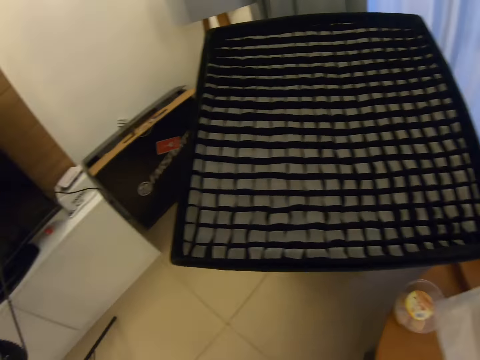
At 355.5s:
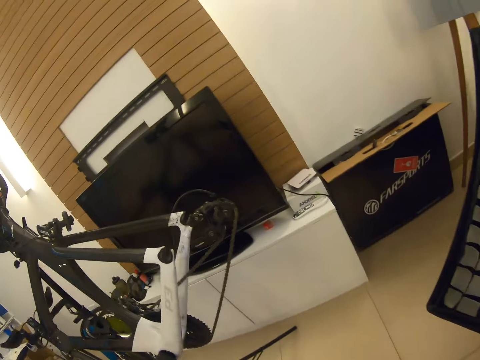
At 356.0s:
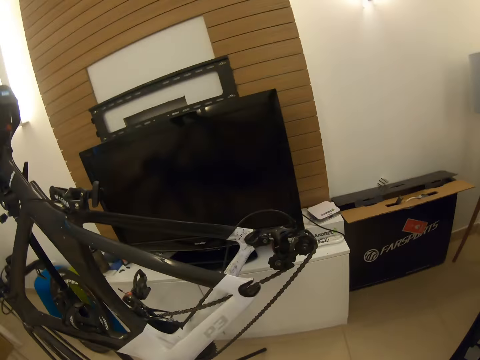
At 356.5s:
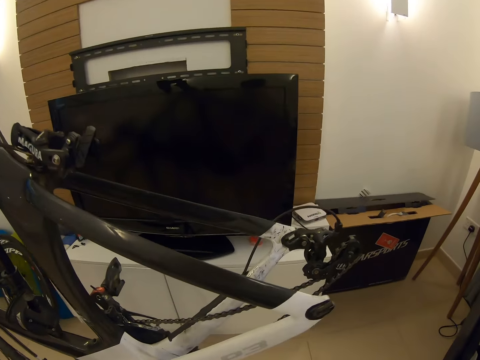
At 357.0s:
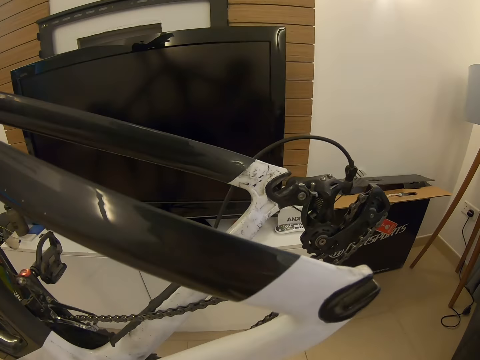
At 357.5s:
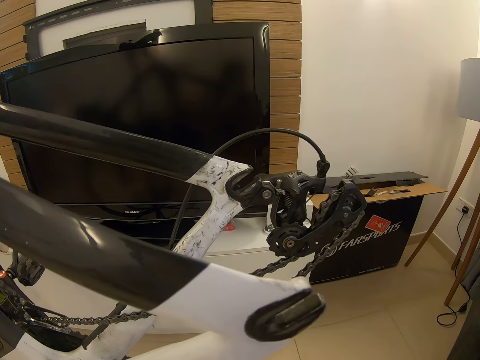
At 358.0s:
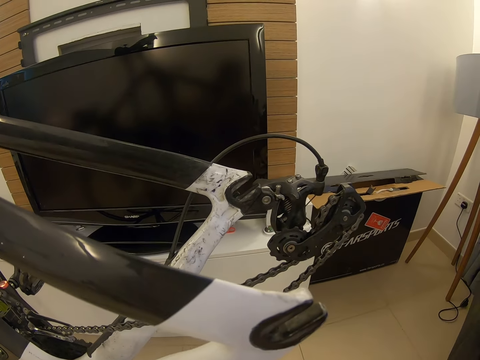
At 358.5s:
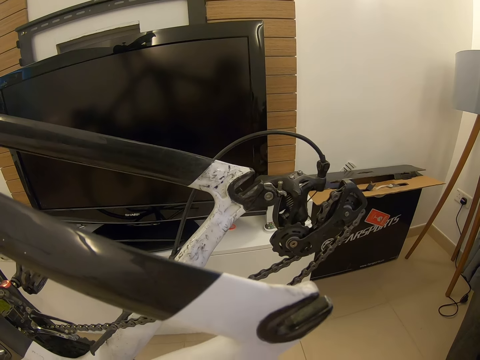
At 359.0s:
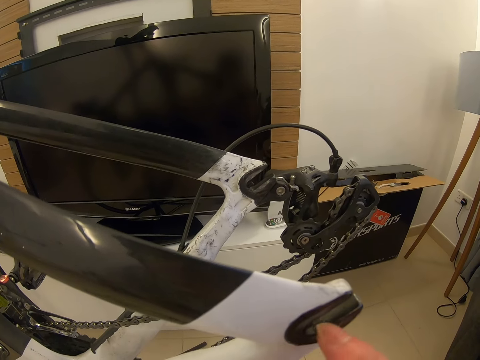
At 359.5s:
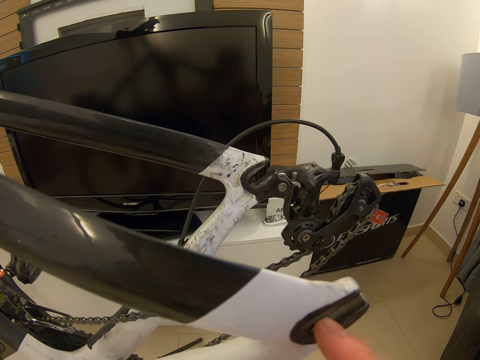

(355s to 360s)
The camera wearer touches the bicycle.

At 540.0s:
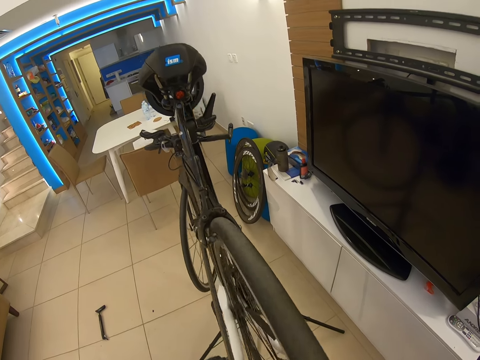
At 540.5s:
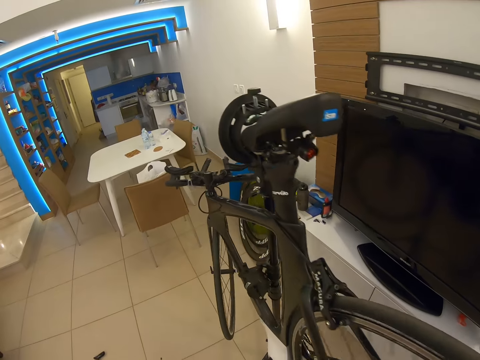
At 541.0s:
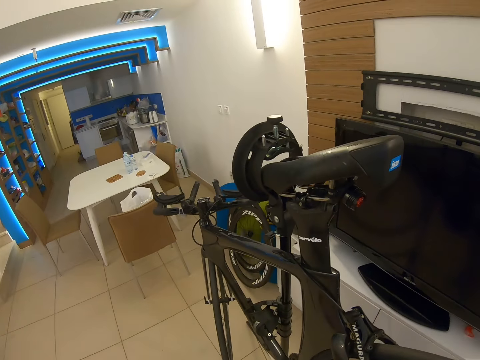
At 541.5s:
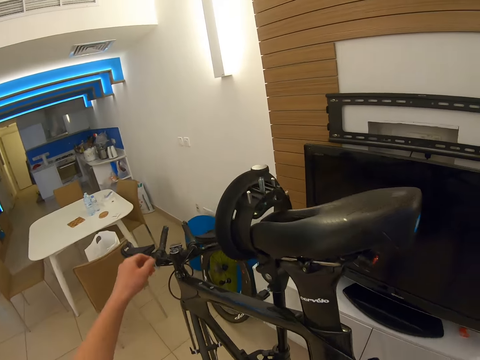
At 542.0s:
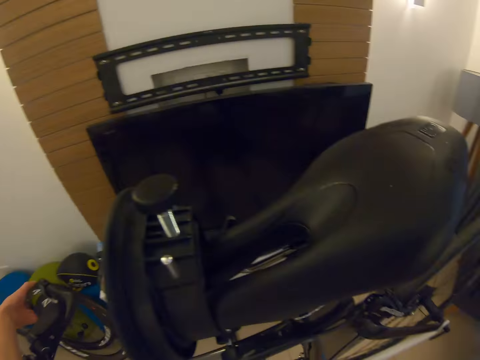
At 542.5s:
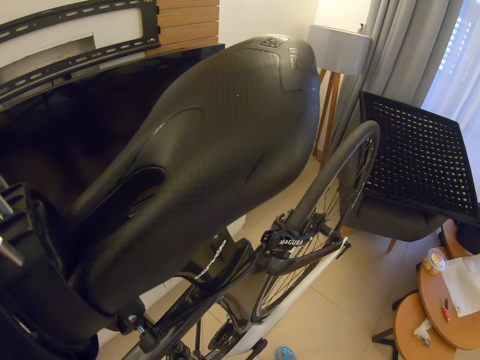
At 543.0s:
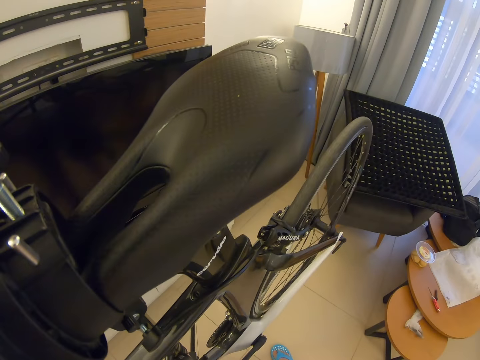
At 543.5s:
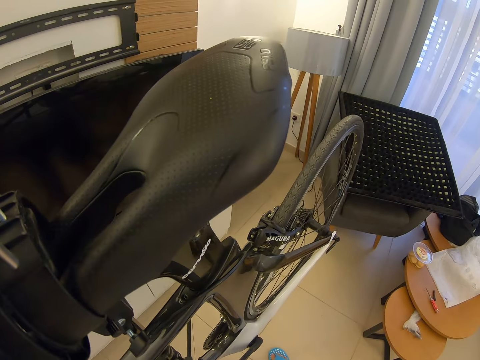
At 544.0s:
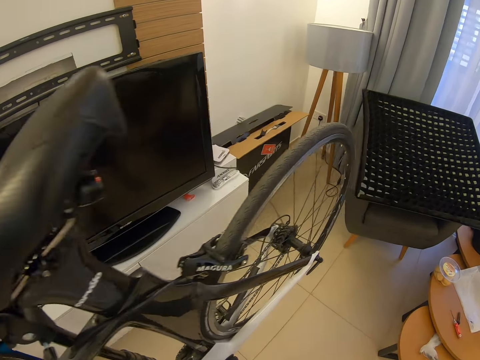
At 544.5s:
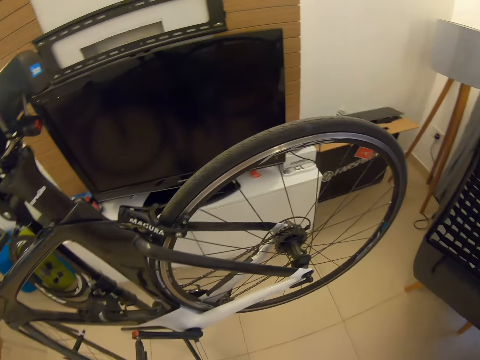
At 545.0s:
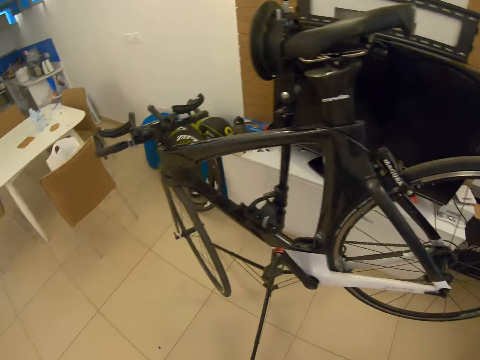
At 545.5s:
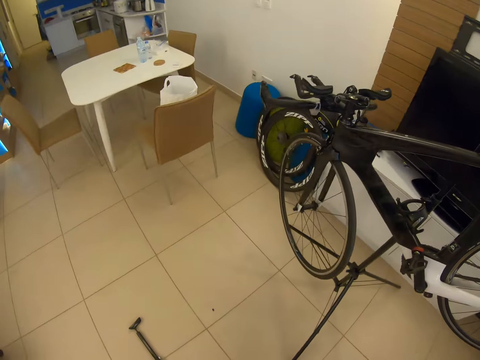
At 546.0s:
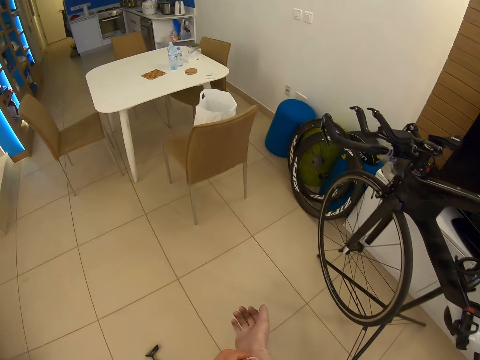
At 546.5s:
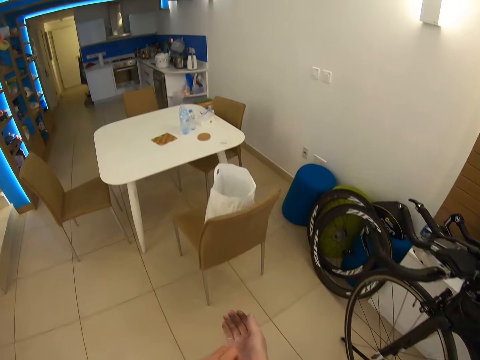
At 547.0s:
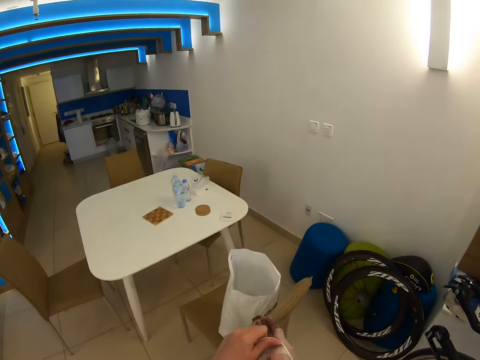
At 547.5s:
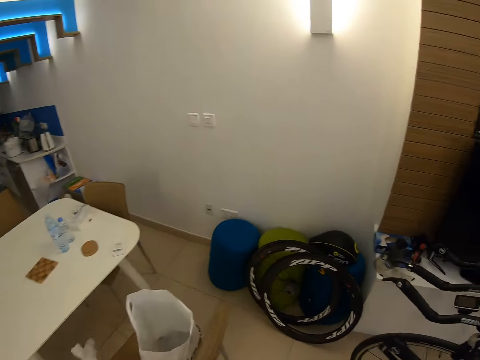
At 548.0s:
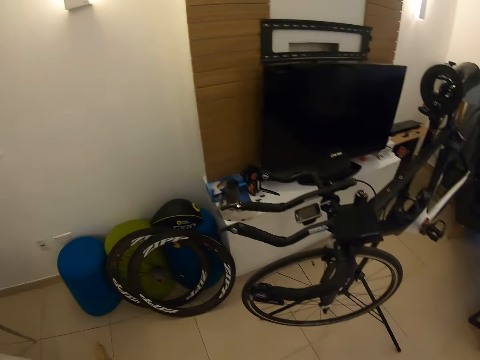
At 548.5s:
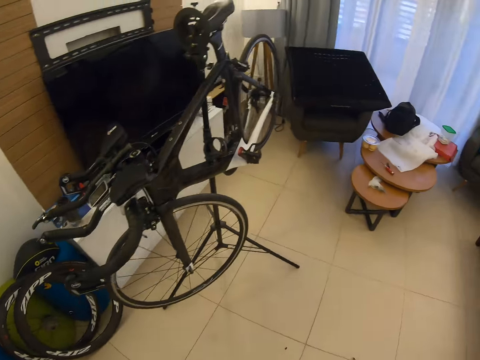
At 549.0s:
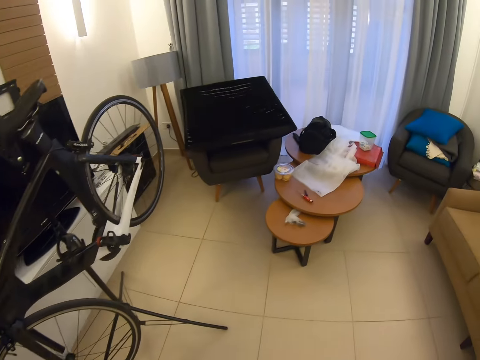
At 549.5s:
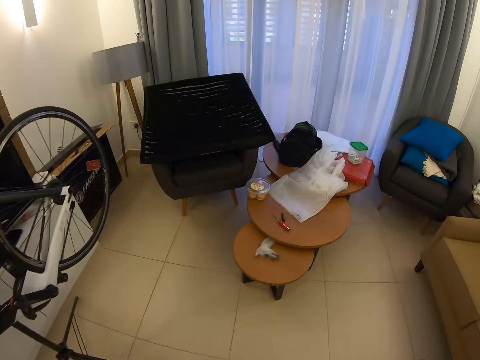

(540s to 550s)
The camera wearer moves around. He looks on the bicycle. He walks around. He removes the glove from his hand. He walks around again. He moves the hand.

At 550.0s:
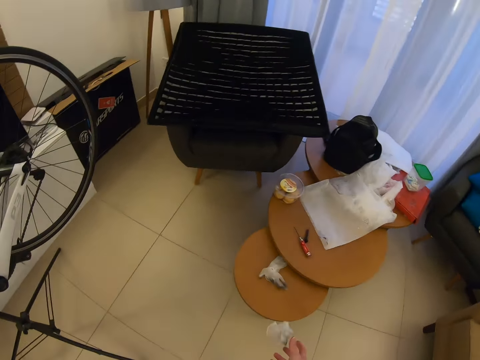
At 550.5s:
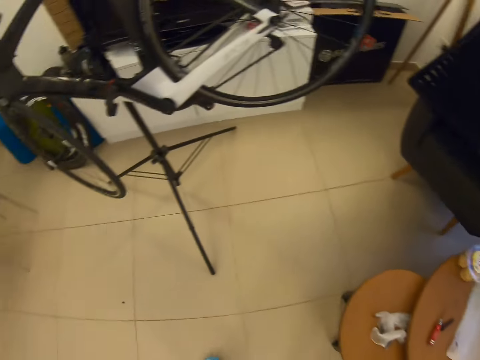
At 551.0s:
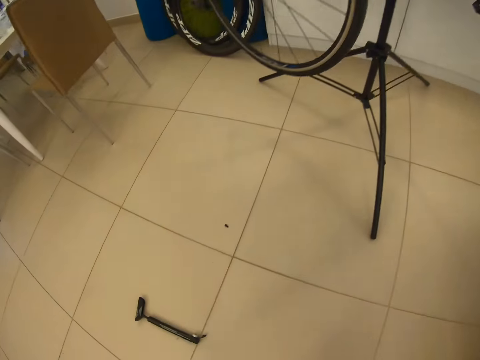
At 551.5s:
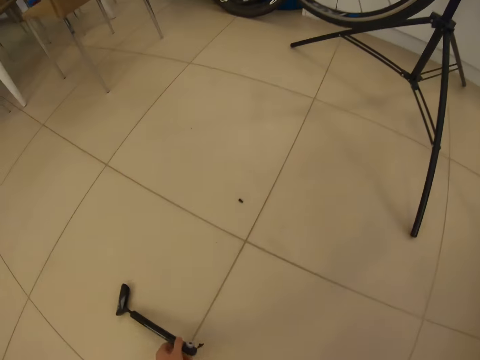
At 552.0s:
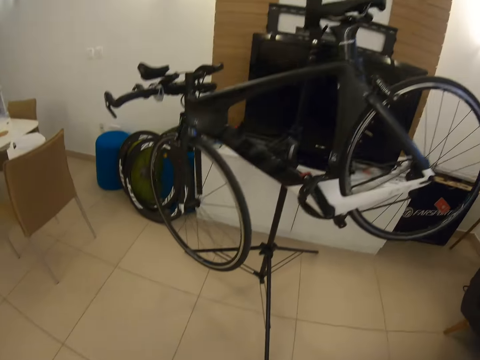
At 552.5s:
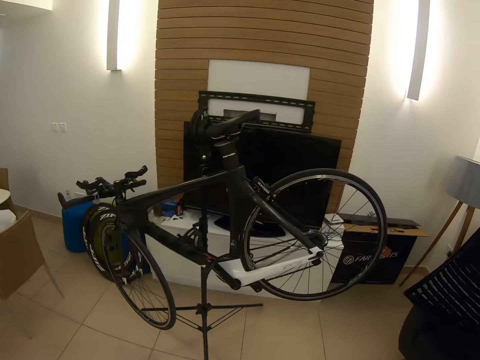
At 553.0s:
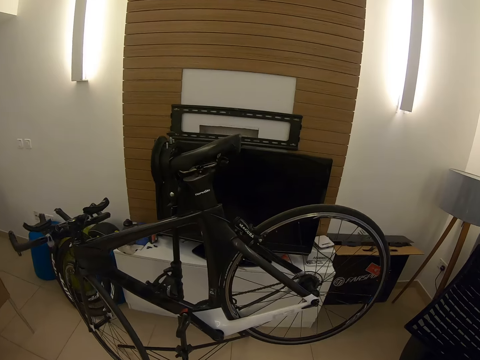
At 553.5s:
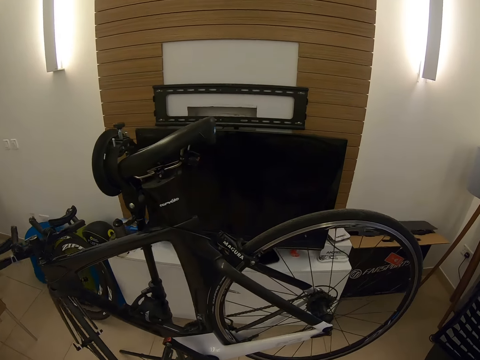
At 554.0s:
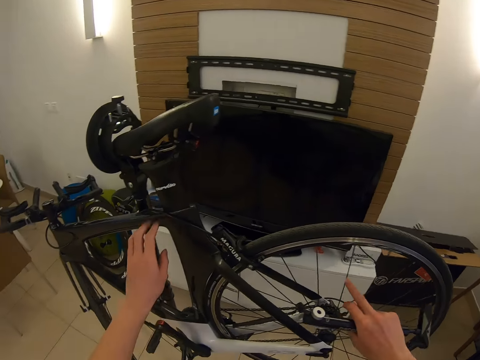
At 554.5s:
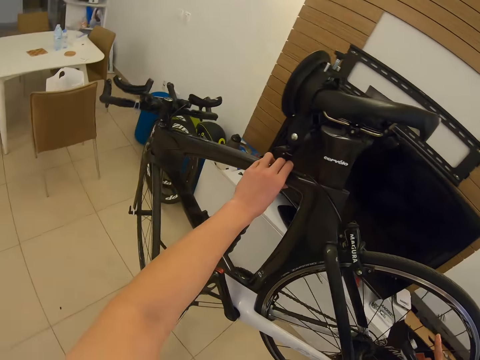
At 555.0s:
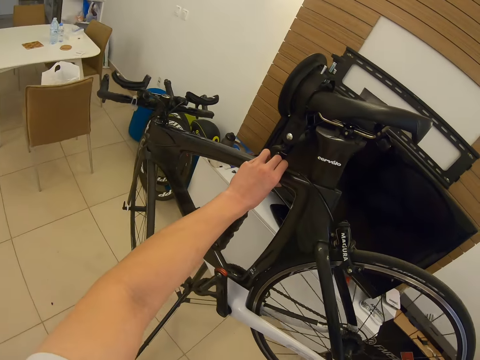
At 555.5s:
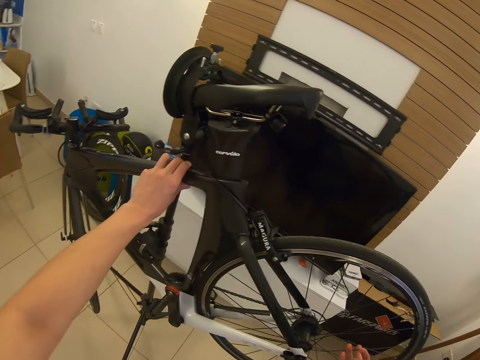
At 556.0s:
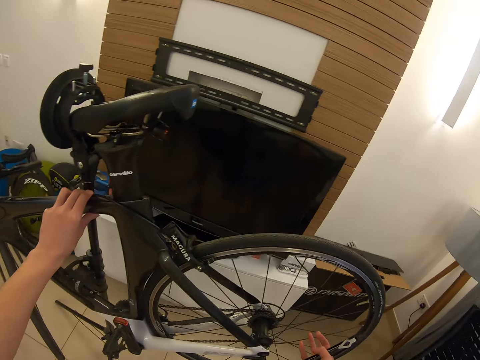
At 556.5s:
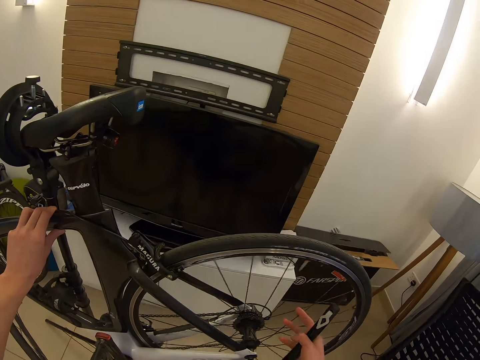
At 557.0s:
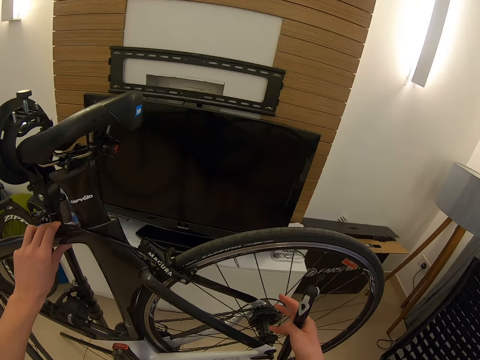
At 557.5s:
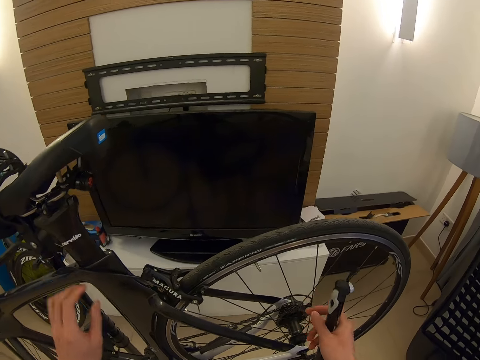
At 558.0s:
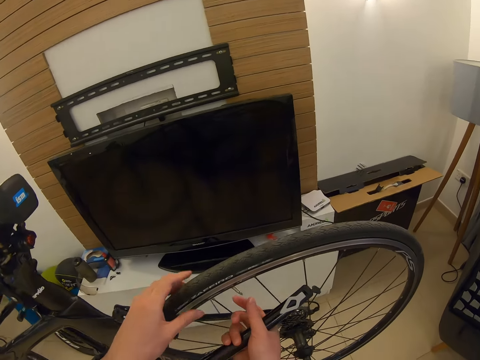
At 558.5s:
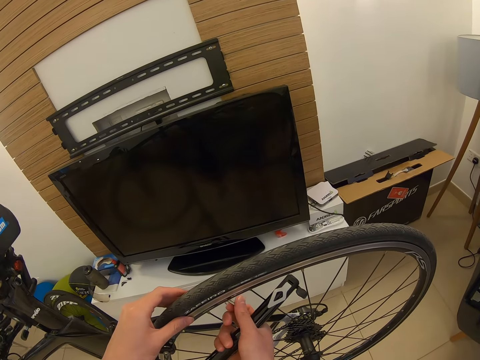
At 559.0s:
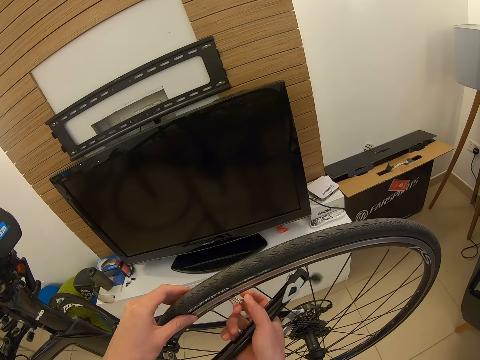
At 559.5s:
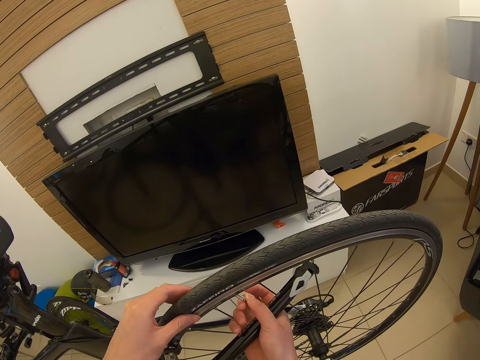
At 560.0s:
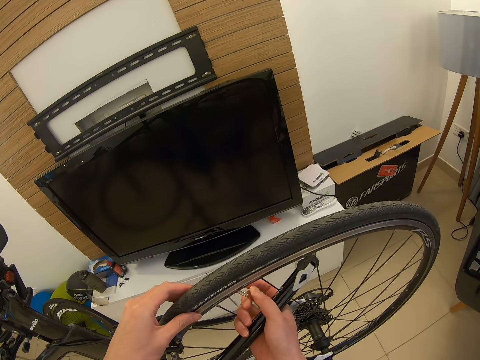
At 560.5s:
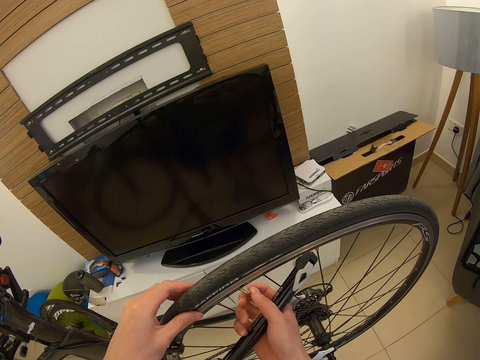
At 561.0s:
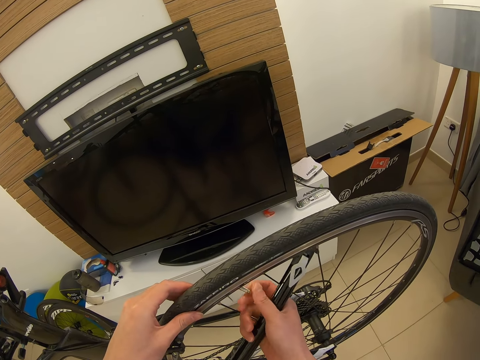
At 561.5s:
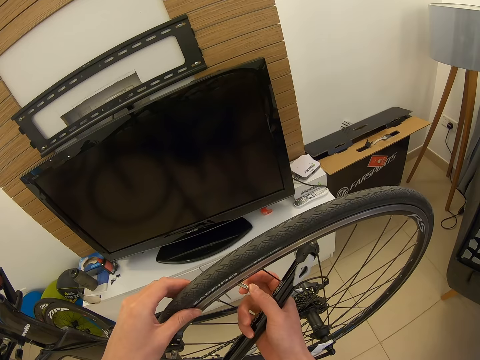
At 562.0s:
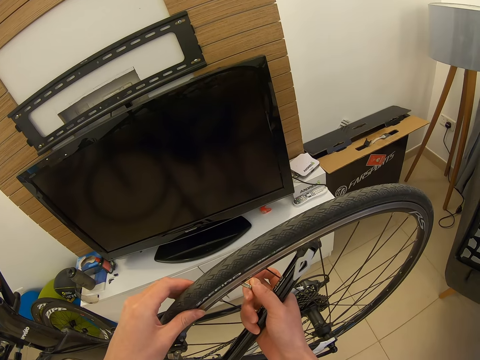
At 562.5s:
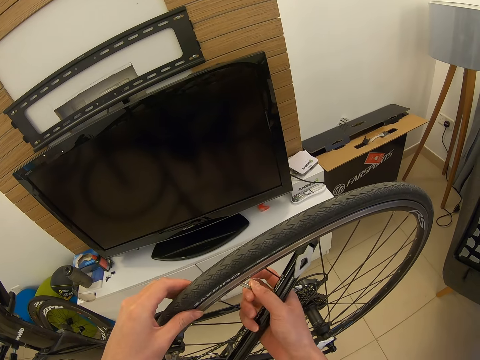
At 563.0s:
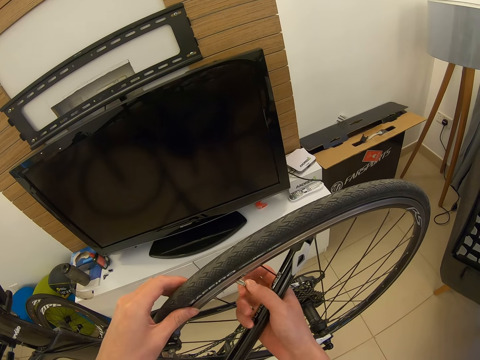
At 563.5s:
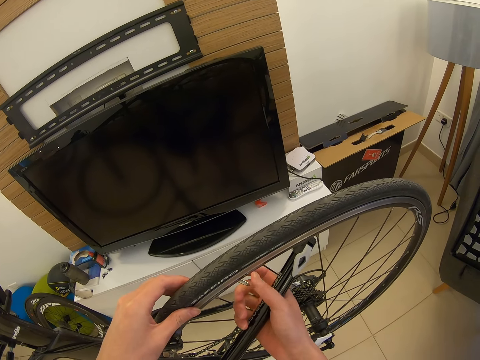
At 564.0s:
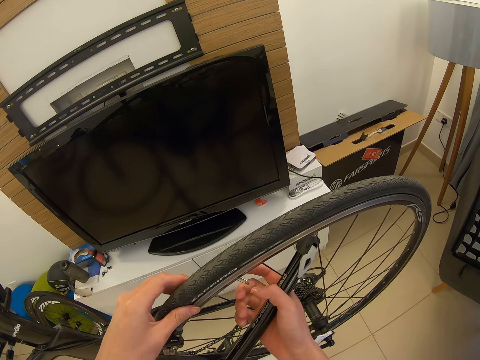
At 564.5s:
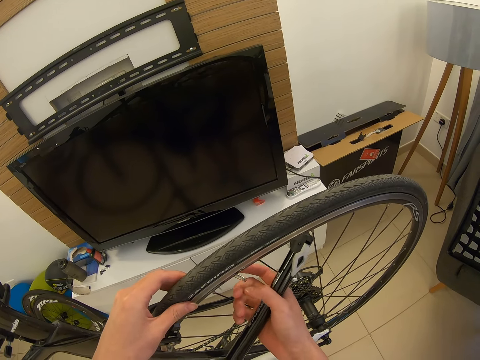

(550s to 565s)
The camera wearer throws the hand glove on the table. They walk around, pick up the bicycle pump from the floor, and walk around. They hold the bicycle. They rotate the bicycle tire. They rotate it again. They loosen the valve.
